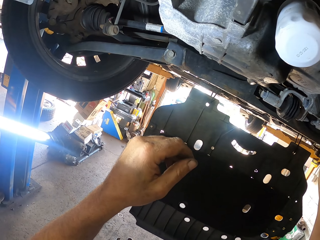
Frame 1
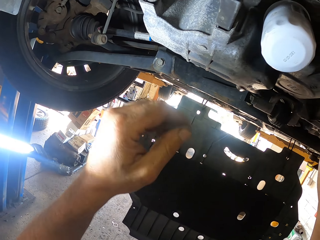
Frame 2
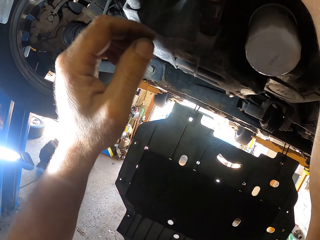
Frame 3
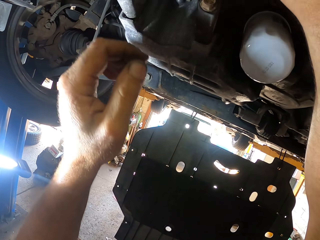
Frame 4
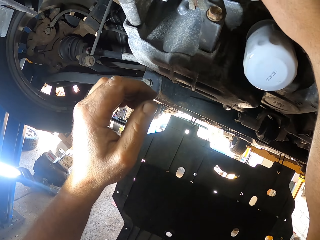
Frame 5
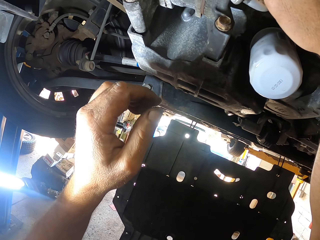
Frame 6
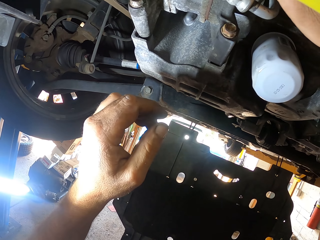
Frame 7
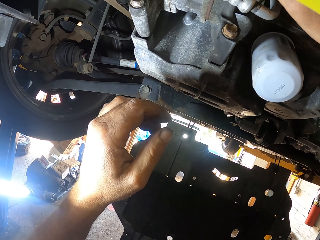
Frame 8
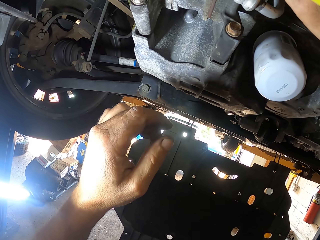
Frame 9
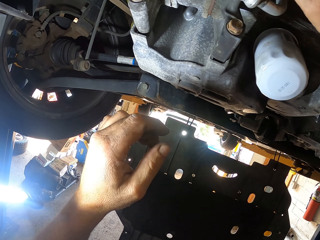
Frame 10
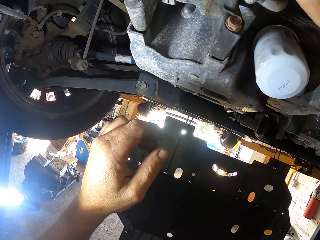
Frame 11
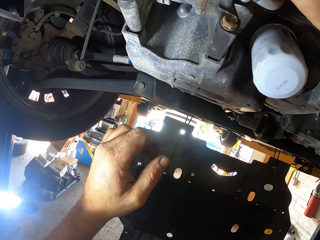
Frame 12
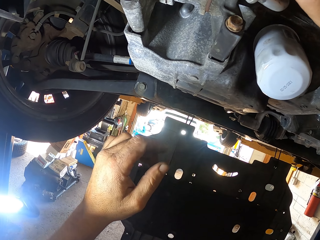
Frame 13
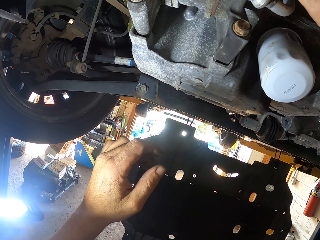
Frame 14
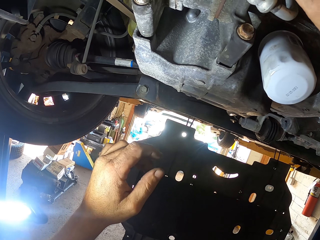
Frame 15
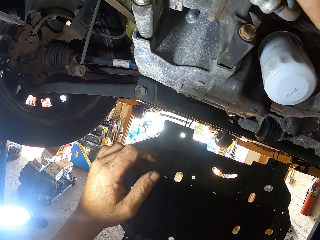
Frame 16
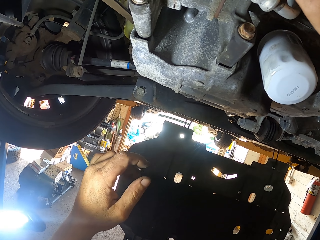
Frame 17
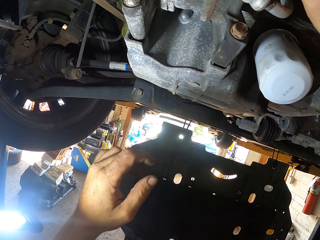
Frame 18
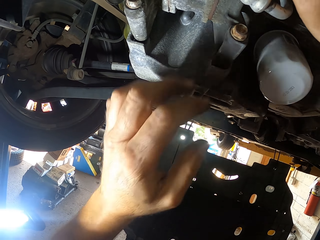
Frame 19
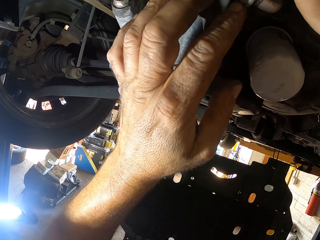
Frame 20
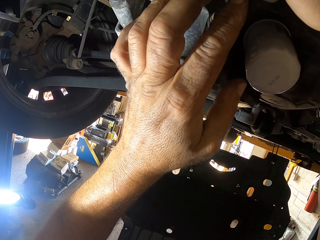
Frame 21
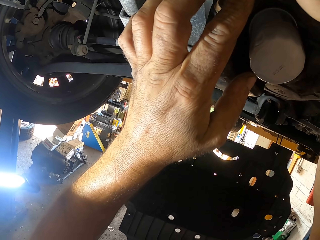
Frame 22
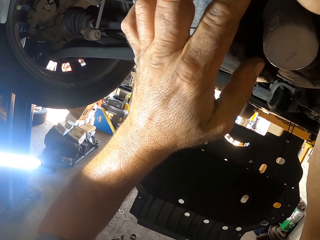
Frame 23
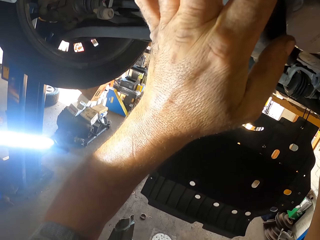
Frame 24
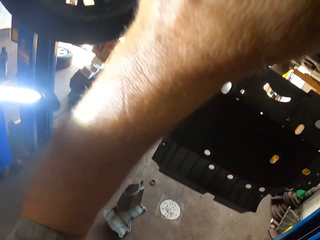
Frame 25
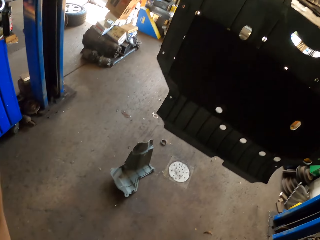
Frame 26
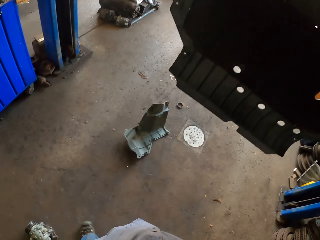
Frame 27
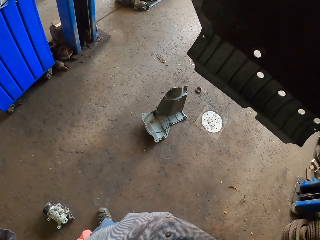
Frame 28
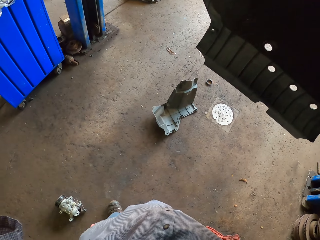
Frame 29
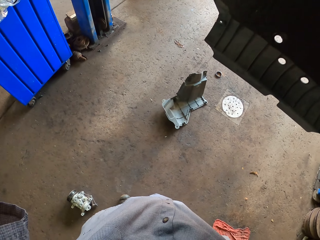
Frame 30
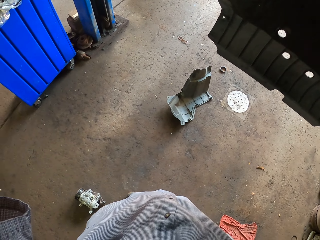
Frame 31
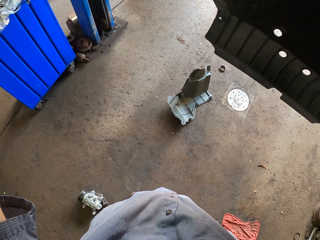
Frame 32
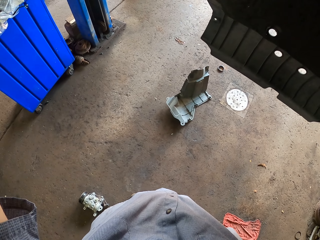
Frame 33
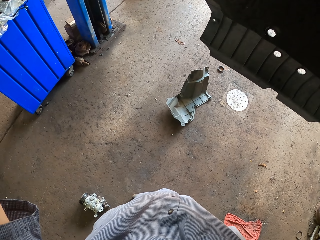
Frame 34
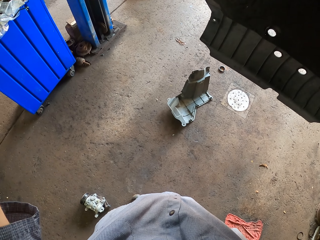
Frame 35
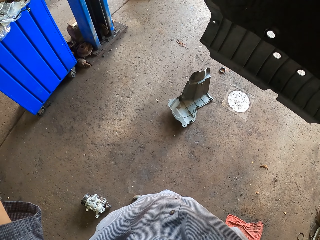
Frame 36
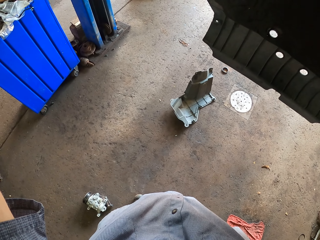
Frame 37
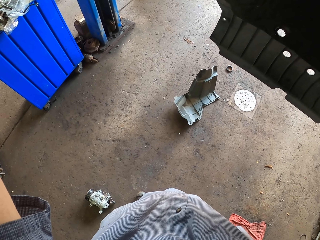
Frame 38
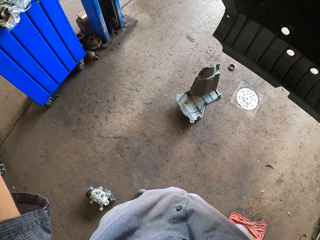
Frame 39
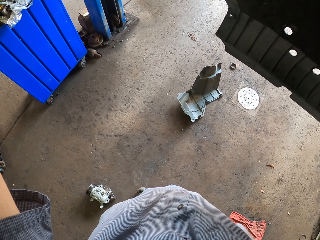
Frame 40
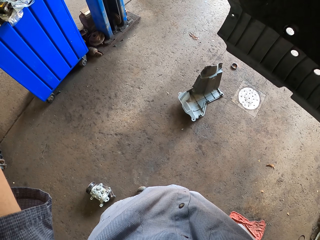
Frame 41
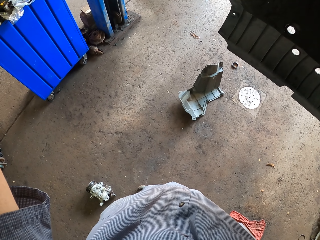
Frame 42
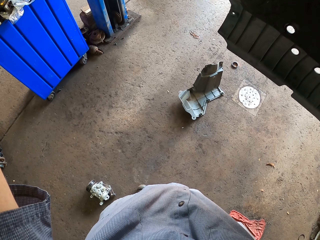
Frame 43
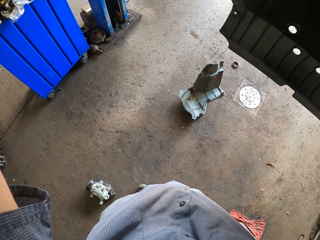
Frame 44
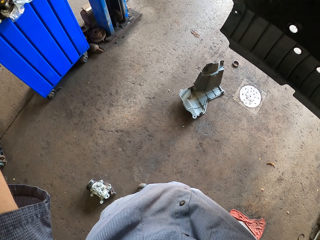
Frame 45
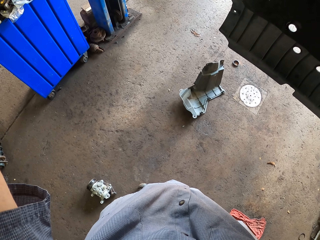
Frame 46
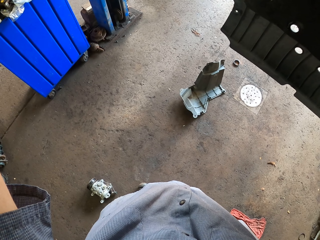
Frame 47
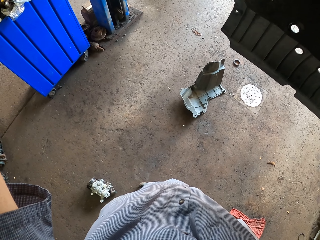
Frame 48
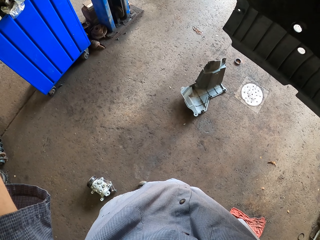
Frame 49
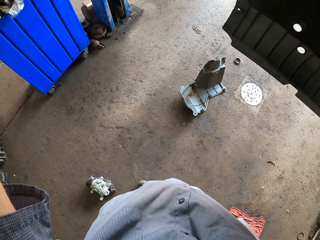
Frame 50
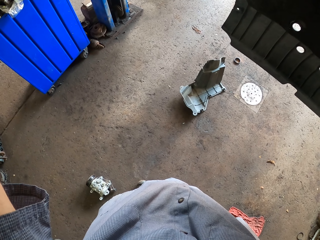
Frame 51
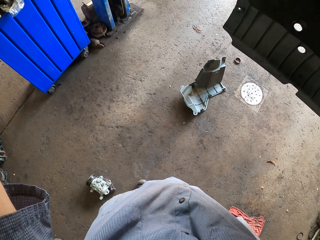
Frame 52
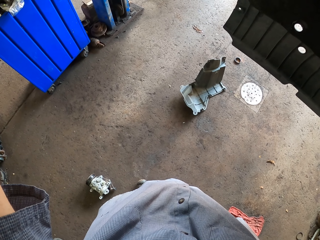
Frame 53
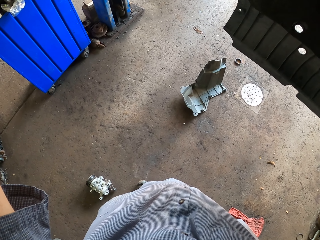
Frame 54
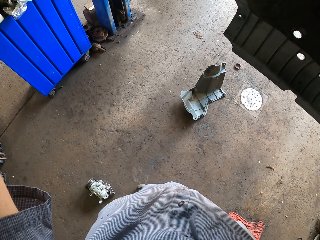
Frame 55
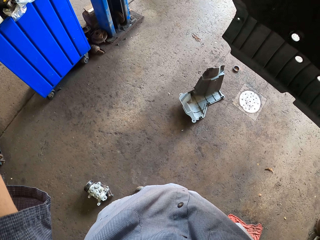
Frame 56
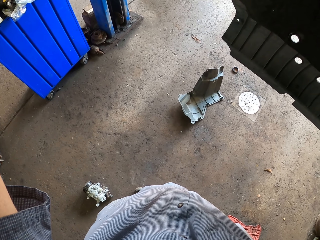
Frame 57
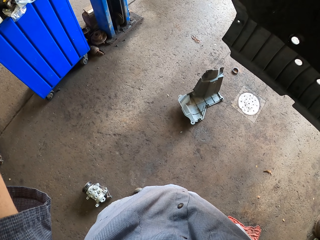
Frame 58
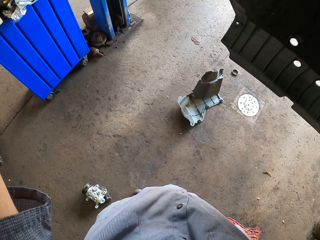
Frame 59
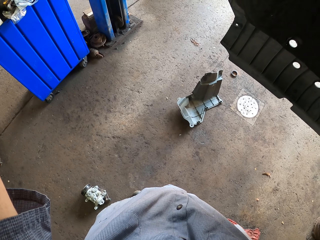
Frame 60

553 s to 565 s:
The camera wearer looks on the ground. They fix the metal on a car using the left hand.

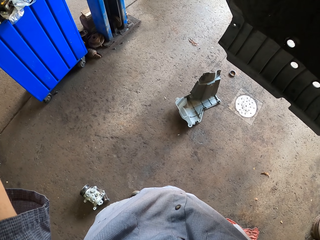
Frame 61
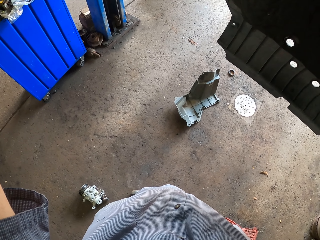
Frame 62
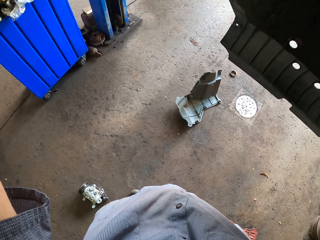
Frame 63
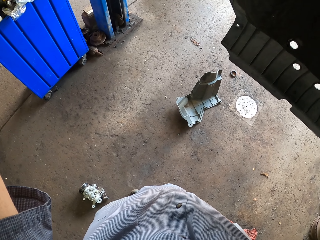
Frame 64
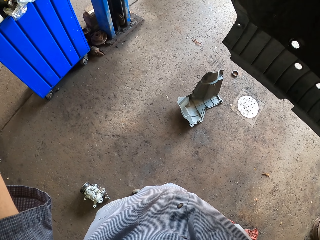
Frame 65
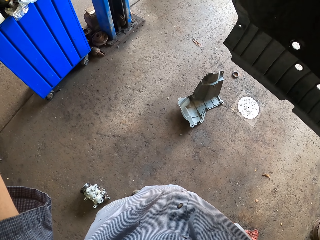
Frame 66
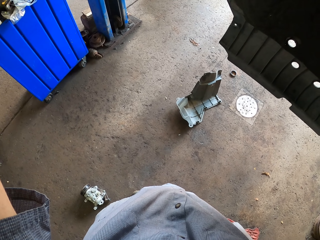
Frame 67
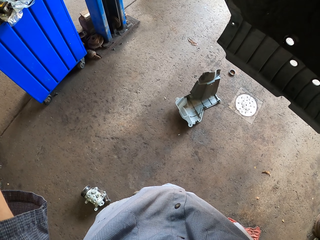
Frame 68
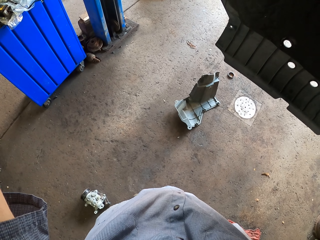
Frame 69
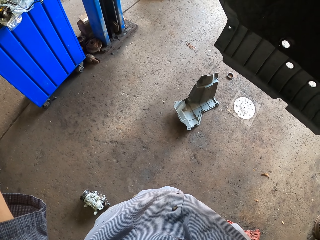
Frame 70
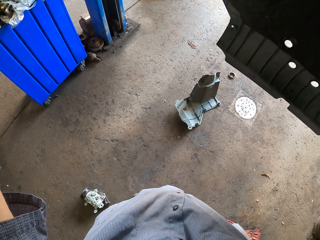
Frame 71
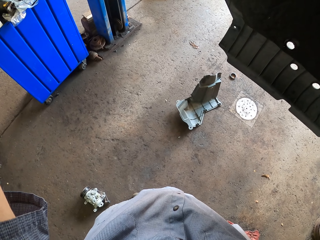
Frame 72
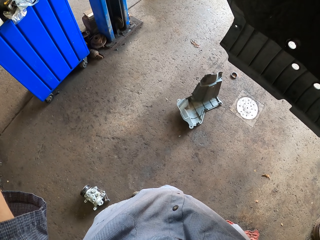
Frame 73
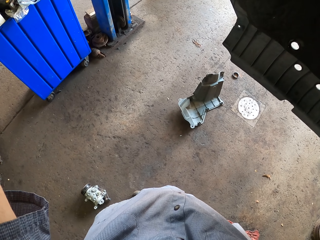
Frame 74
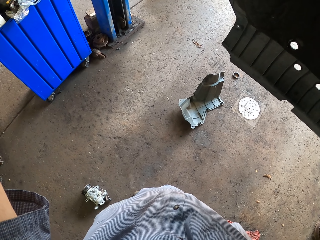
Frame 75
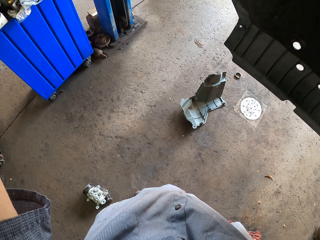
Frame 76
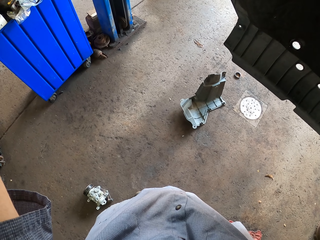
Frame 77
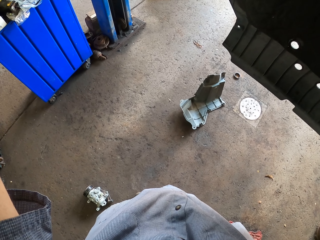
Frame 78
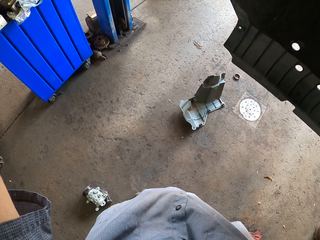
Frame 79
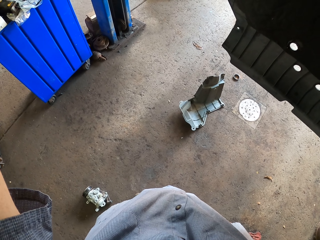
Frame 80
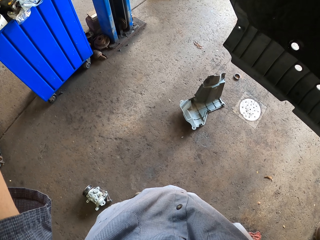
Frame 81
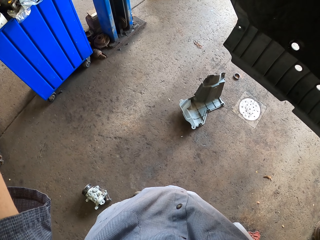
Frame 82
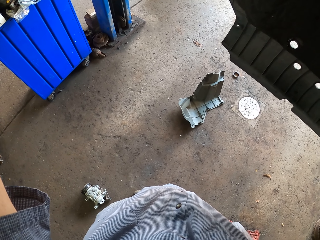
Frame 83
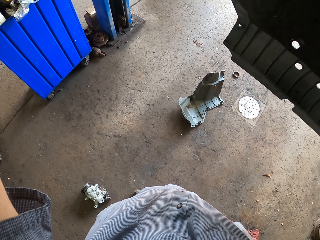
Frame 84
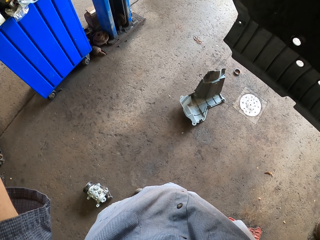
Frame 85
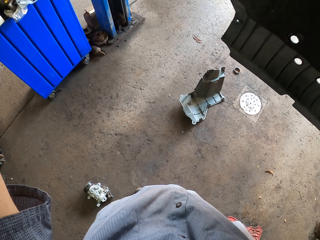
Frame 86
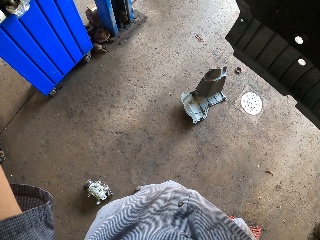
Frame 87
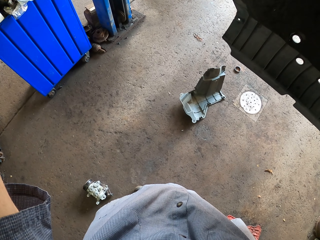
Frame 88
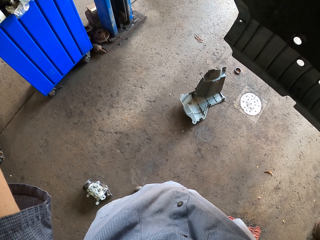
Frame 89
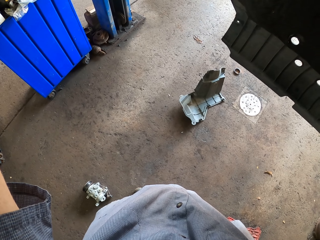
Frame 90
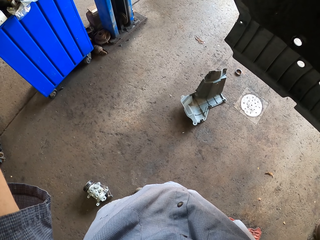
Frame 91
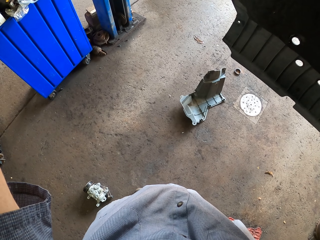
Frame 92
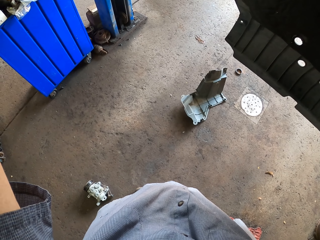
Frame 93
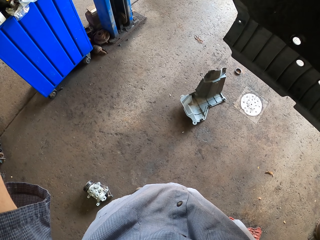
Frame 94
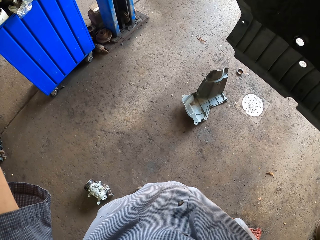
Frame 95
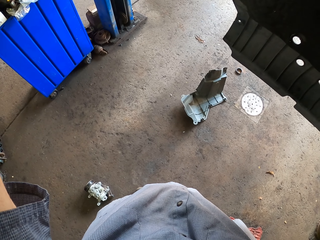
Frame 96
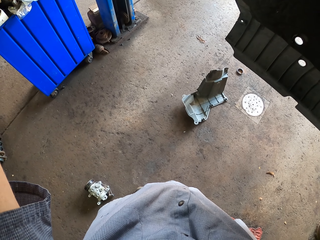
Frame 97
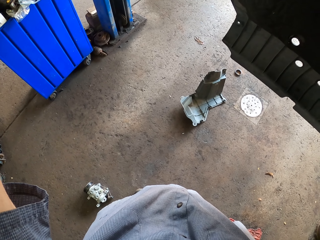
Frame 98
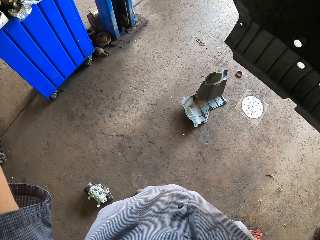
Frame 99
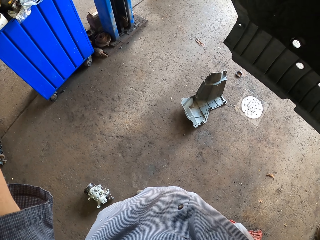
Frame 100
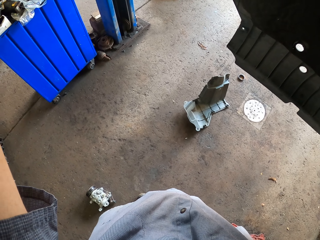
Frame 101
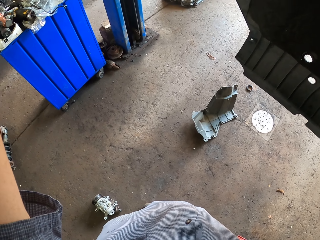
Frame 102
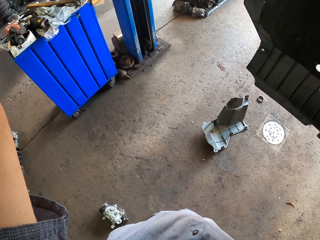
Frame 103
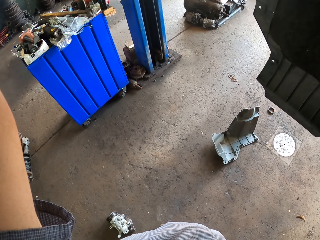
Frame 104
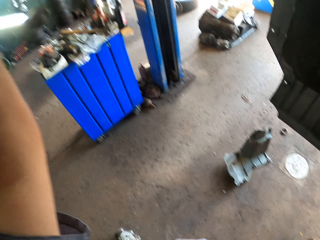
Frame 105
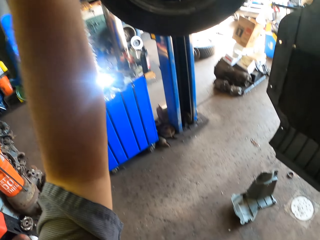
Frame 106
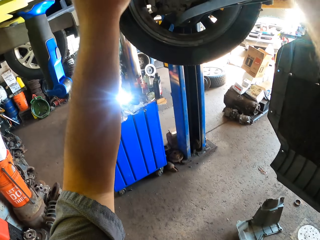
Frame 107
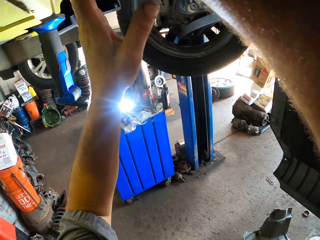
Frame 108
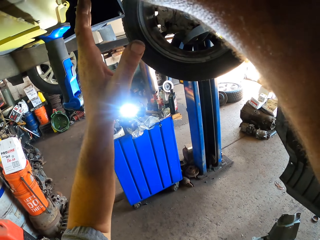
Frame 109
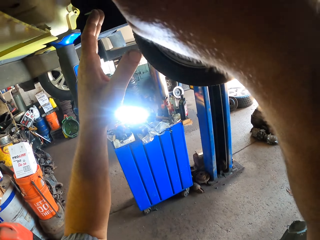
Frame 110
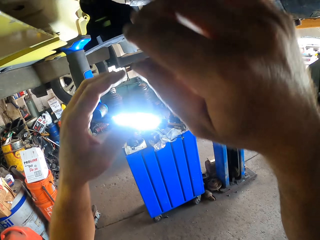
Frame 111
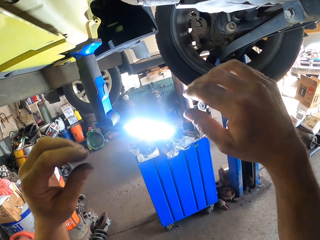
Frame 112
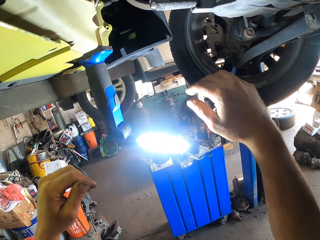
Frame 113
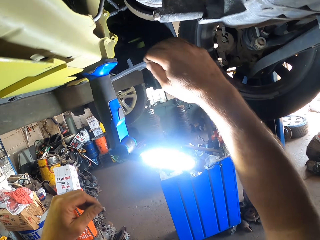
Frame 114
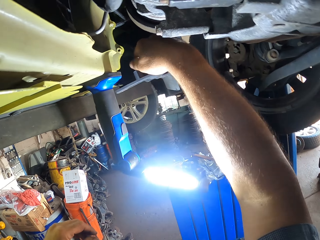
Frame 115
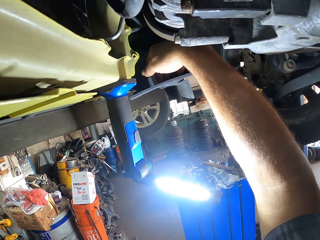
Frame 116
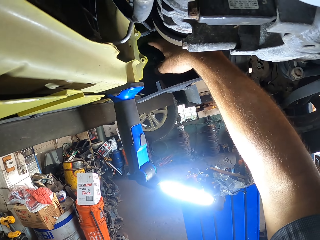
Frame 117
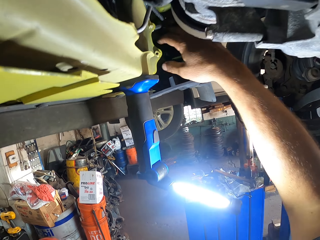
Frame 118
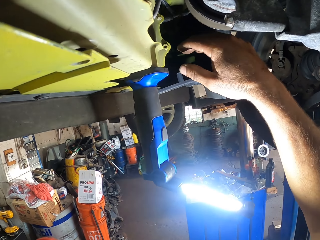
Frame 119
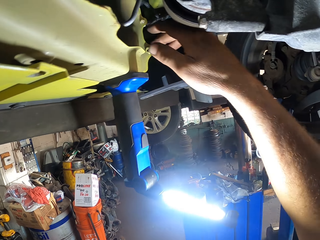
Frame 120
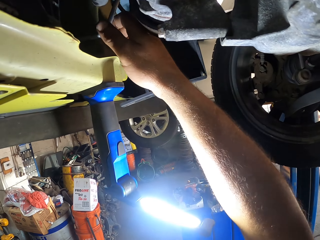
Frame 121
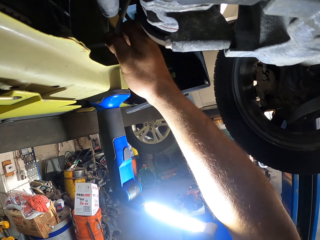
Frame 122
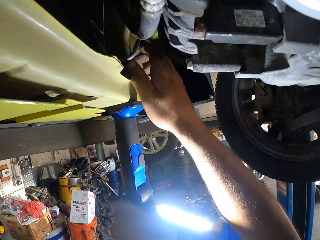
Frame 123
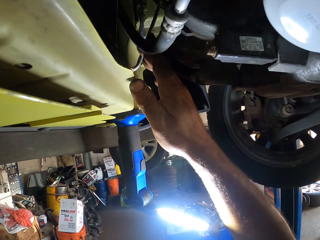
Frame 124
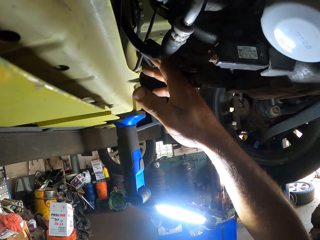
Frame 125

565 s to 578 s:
The camera wearer touches the wire. He puts his hands down.
